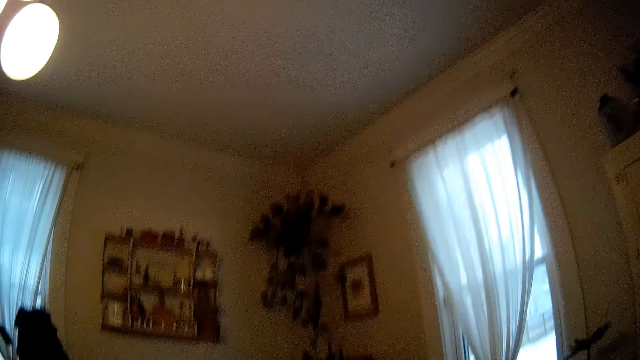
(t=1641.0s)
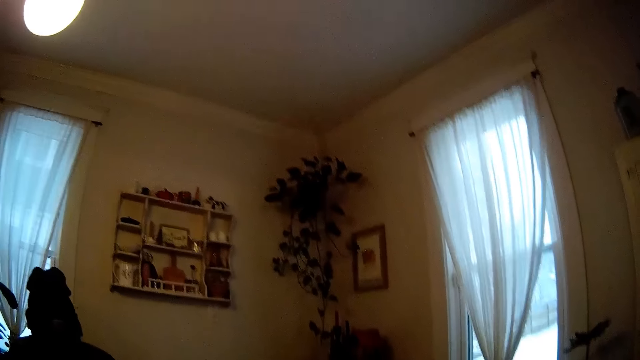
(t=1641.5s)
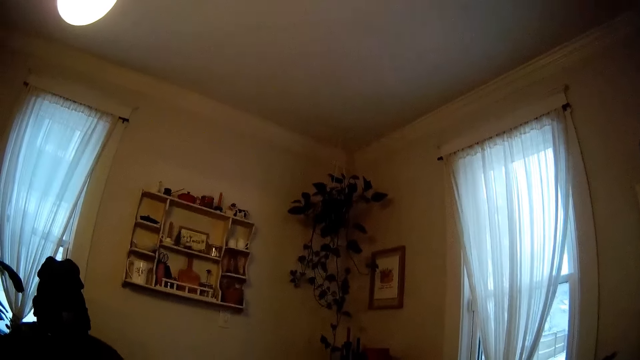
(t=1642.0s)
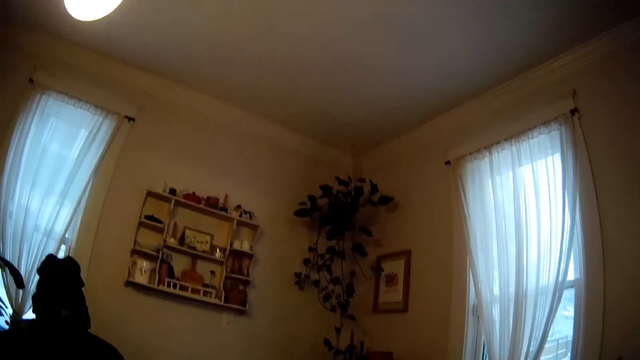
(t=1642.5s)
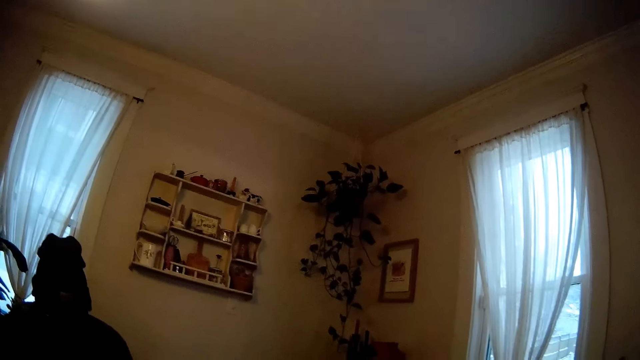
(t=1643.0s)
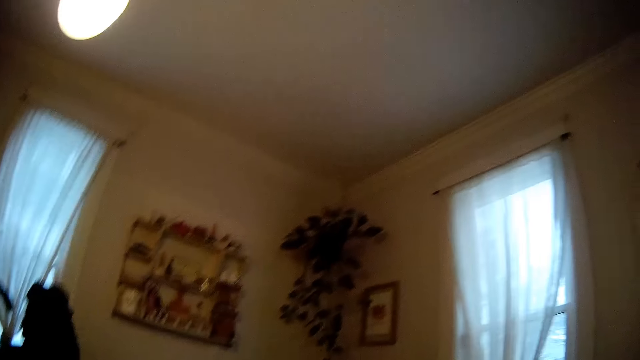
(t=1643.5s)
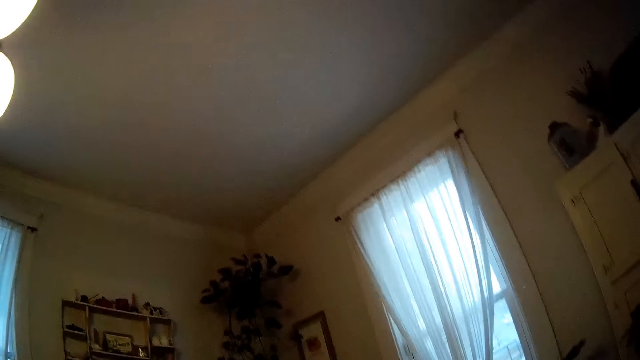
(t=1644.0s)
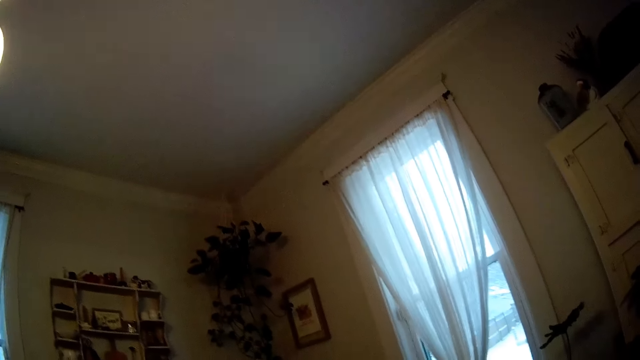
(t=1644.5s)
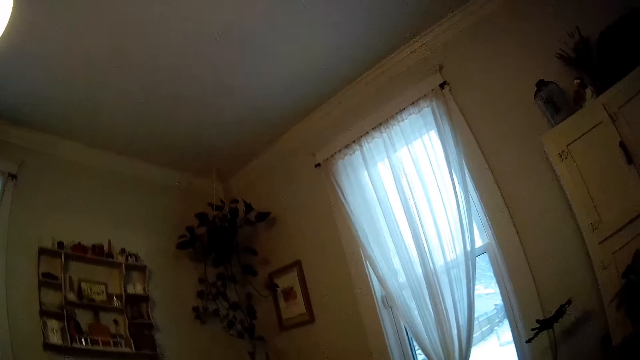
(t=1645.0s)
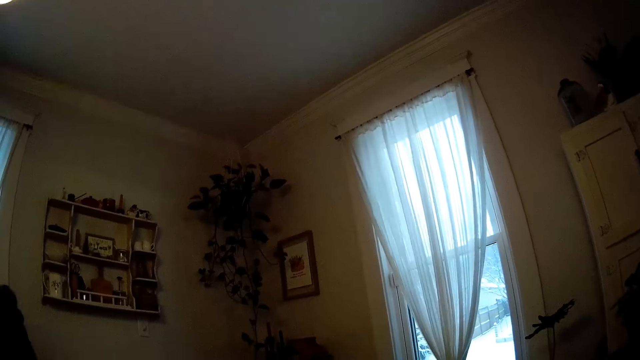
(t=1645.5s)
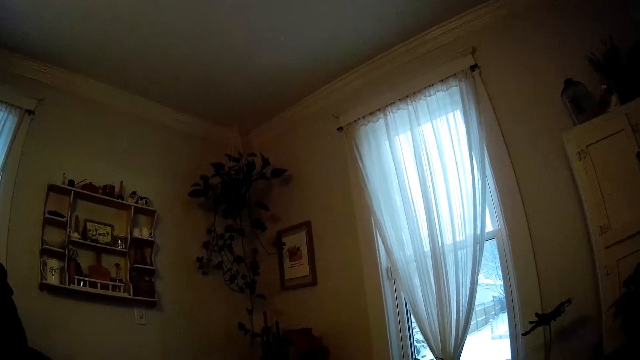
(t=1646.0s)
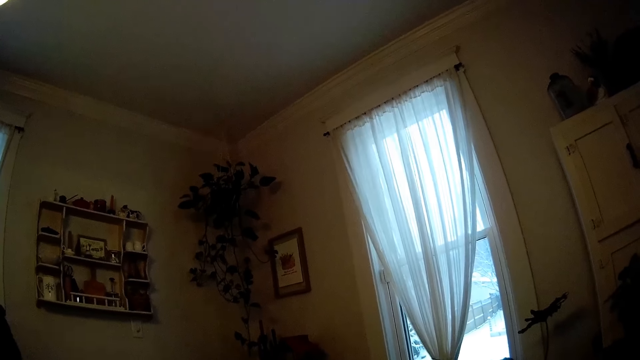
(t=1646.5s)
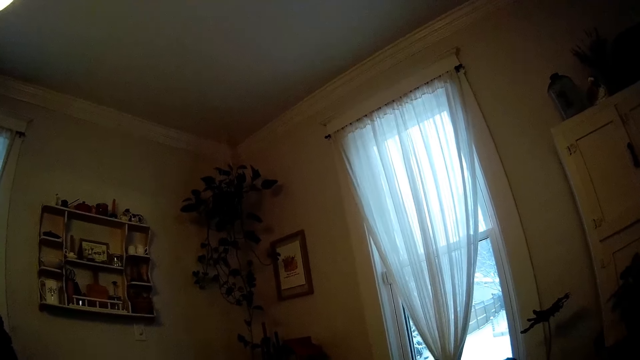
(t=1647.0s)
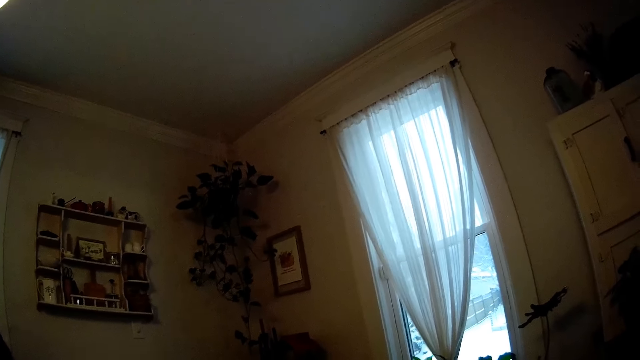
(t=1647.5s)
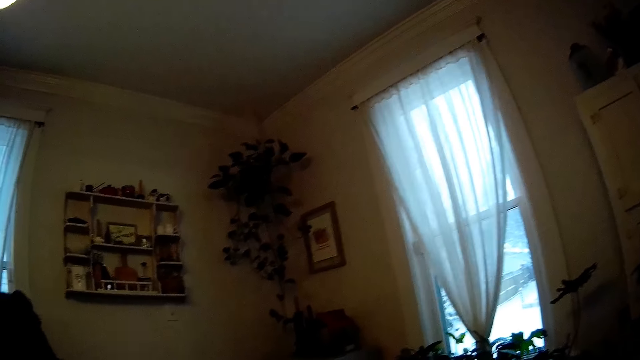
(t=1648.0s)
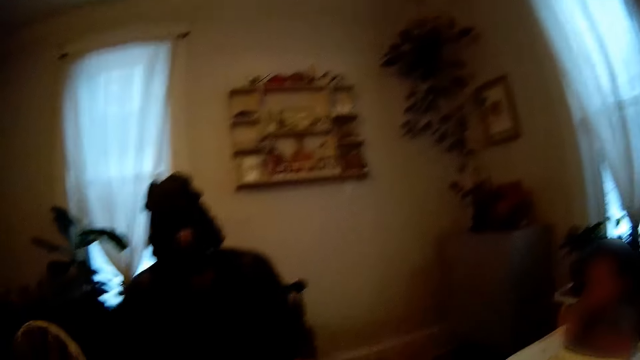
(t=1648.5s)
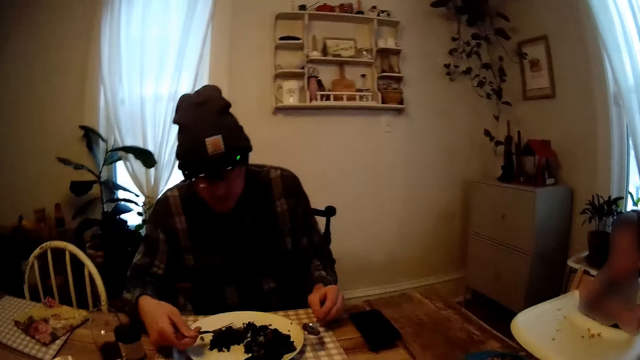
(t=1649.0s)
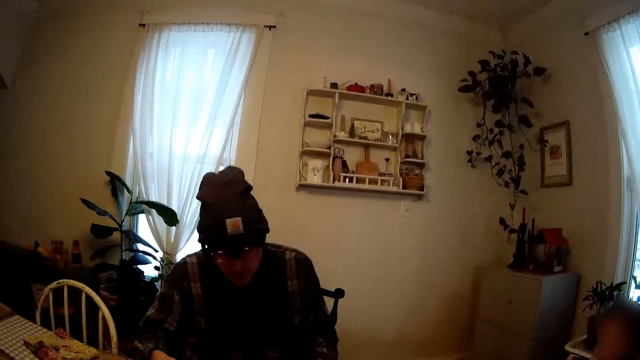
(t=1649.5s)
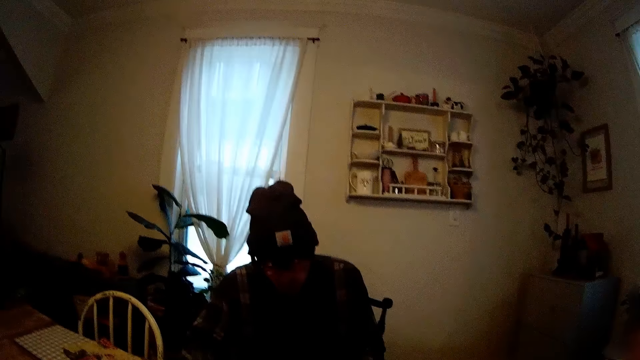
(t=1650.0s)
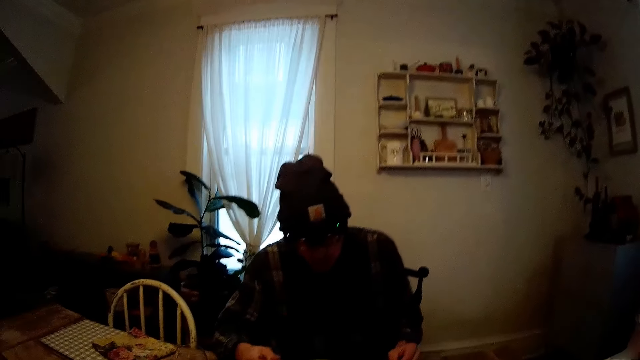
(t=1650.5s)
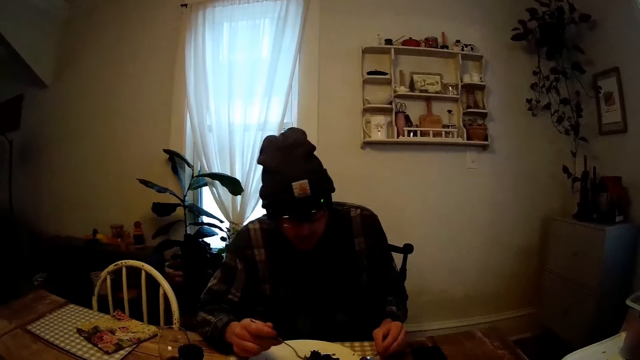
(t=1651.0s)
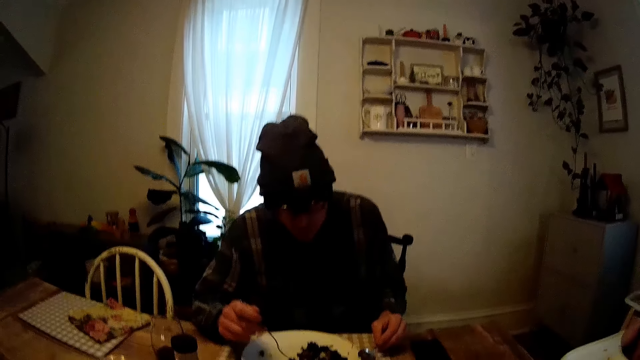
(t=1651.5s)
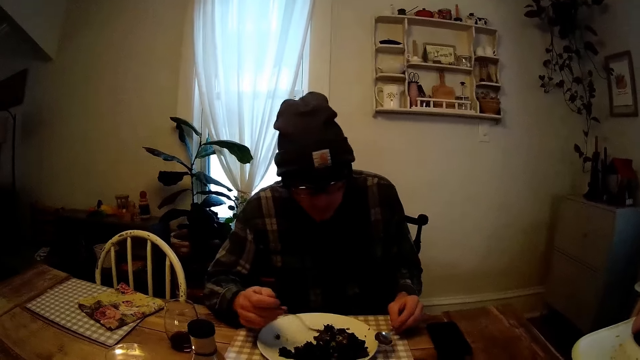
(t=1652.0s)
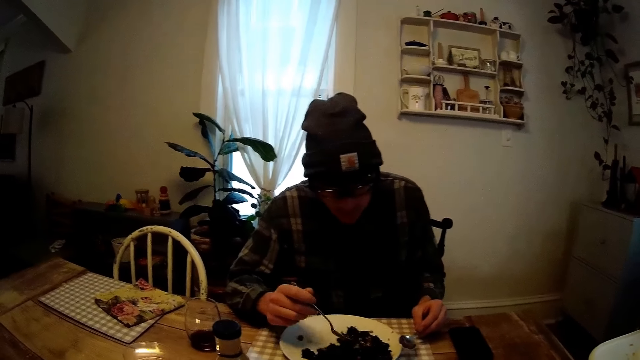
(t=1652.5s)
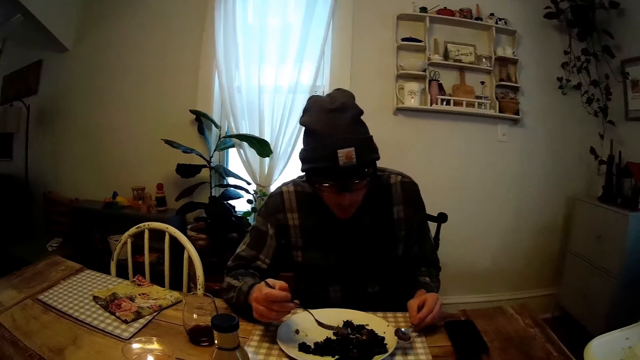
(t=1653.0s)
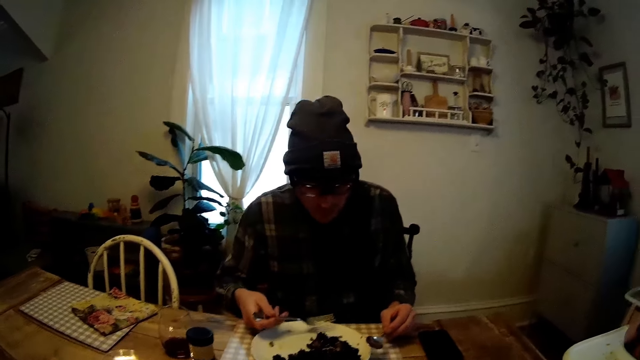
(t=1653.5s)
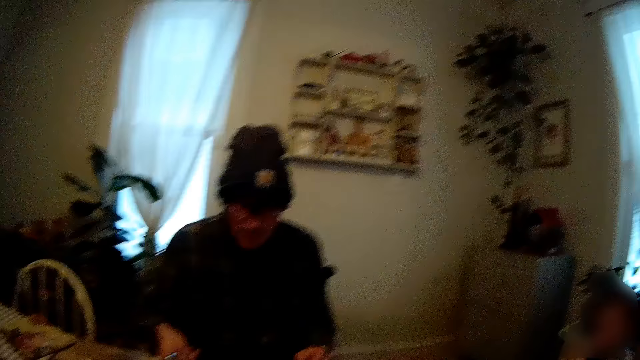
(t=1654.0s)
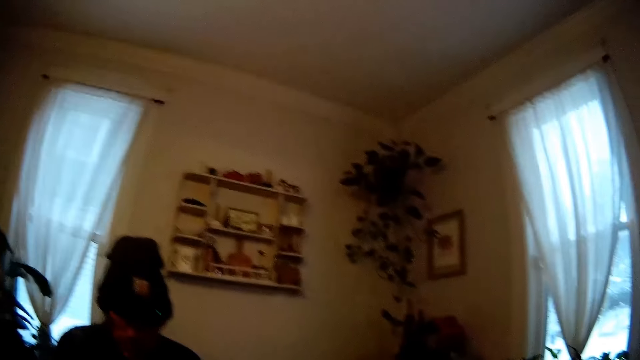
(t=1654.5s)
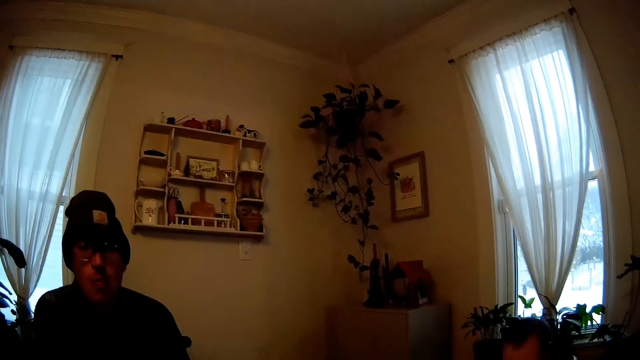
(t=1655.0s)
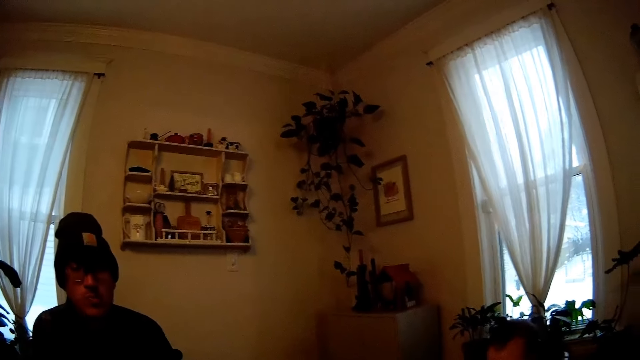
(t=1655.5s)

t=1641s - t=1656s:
A man looks around a room. The camera wearer looks around the room. The man spreads his food with a fork in his right hand. The man stirs the food with the fork. The camera wearer converses with the man.

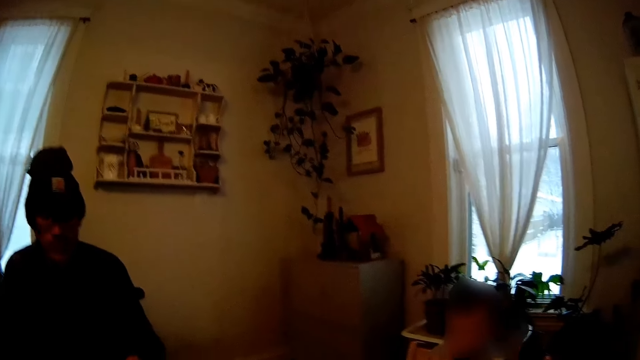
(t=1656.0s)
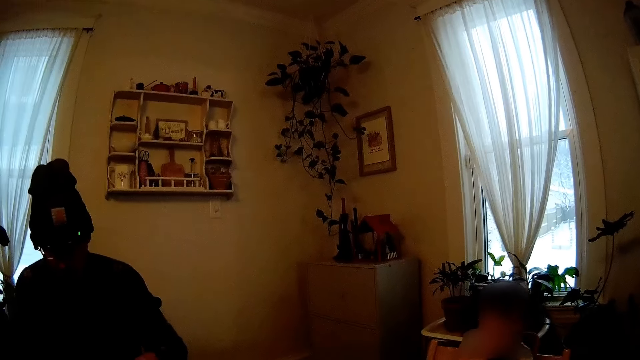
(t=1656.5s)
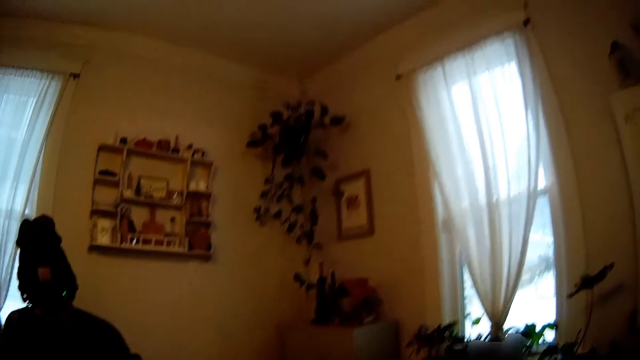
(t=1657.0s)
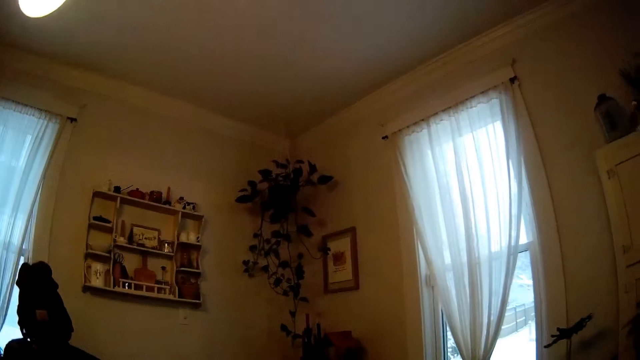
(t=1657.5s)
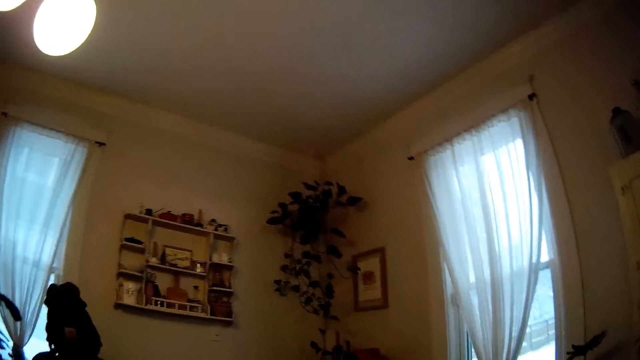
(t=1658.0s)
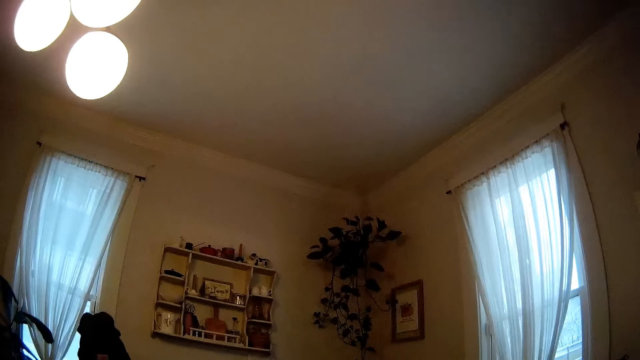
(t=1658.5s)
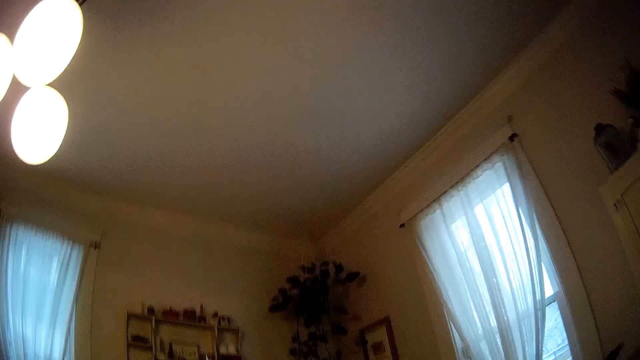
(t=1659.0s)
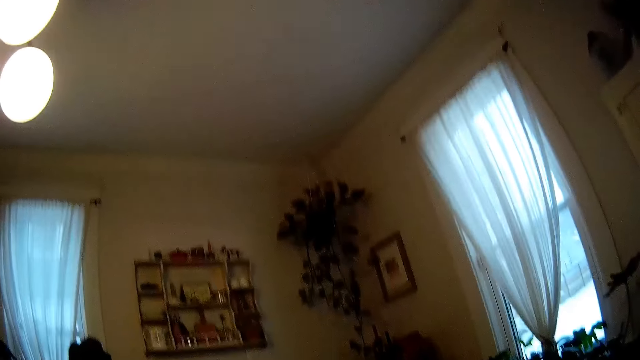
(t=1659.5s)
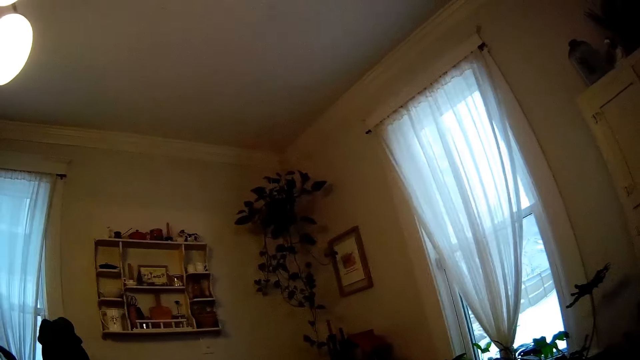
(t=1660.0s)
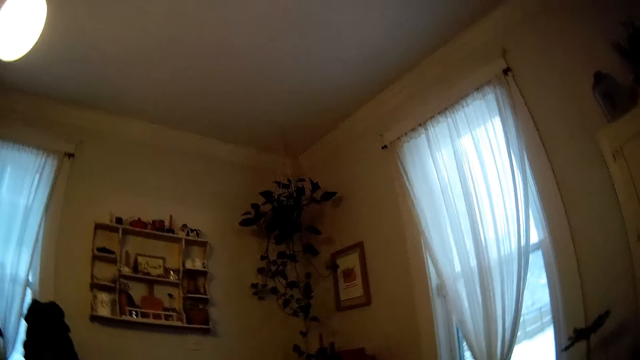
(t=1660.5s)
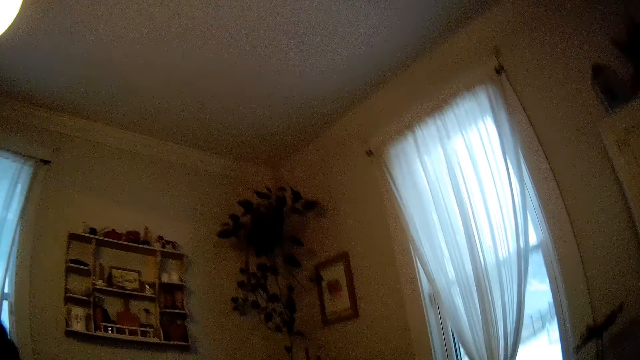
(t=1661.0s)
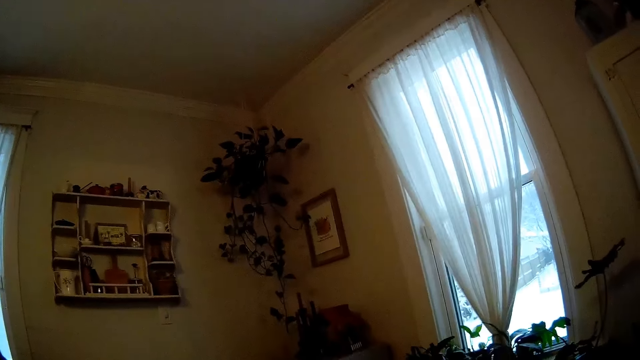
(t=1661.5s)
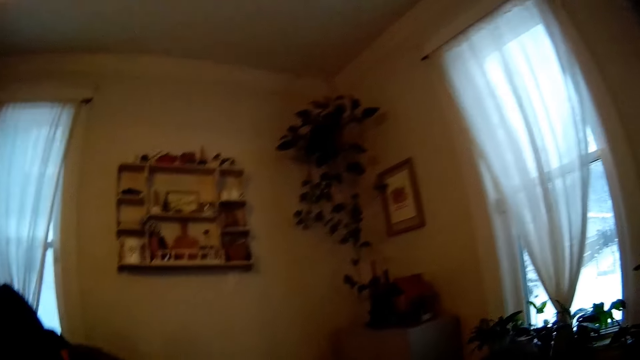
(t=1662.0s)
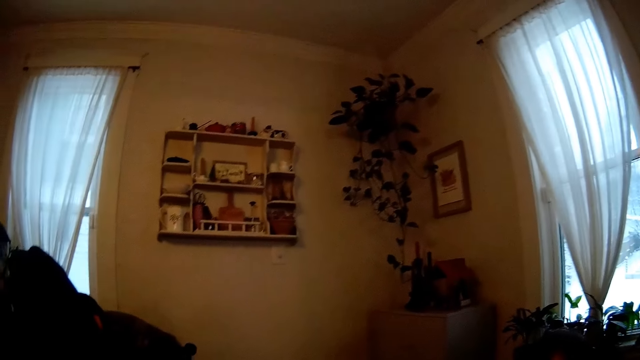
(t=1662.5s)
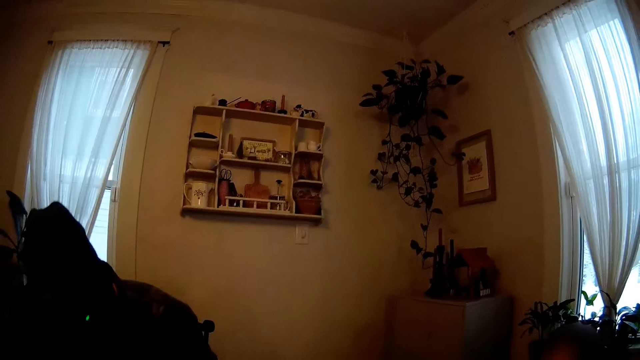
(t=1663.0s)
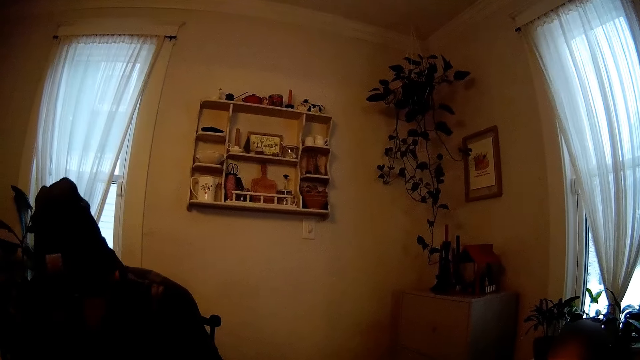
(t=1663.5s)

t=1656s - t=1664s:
The camera wearer looks around a room.
